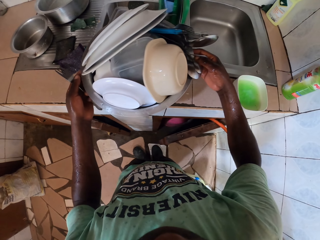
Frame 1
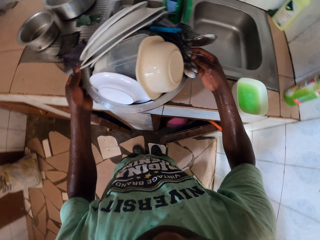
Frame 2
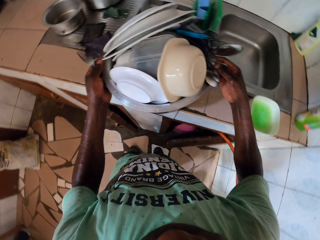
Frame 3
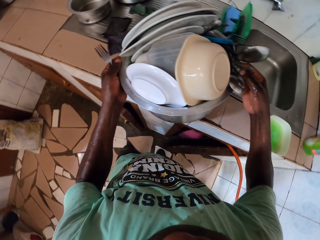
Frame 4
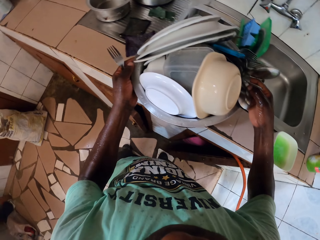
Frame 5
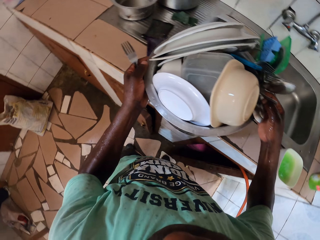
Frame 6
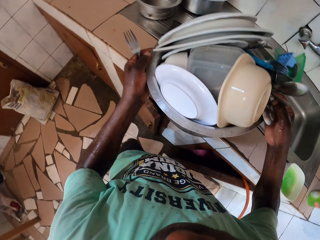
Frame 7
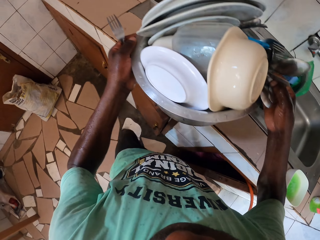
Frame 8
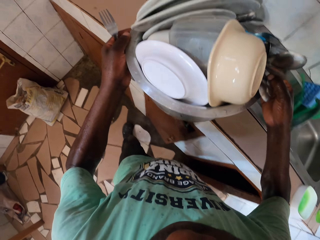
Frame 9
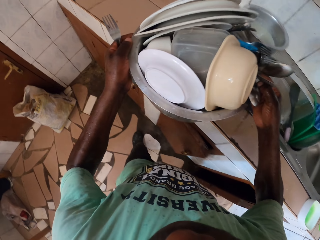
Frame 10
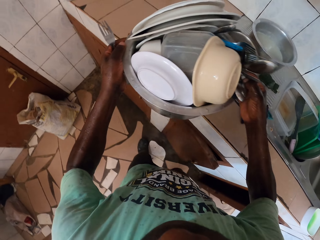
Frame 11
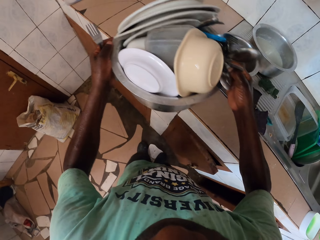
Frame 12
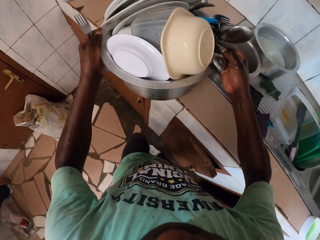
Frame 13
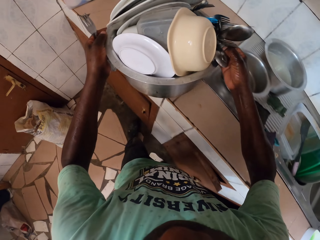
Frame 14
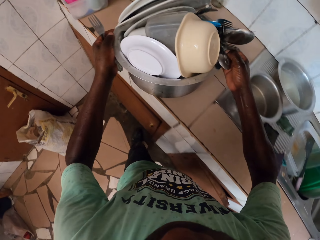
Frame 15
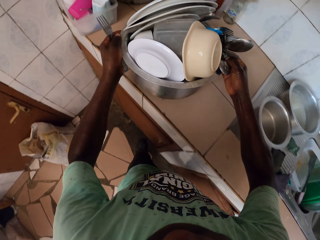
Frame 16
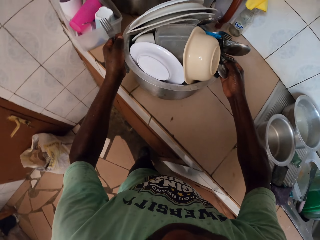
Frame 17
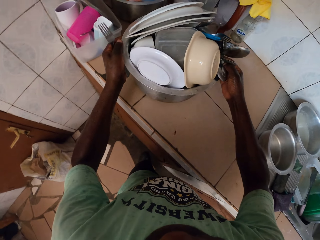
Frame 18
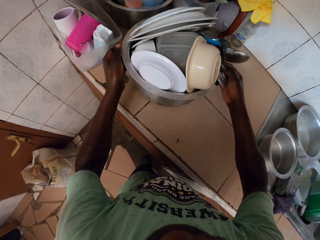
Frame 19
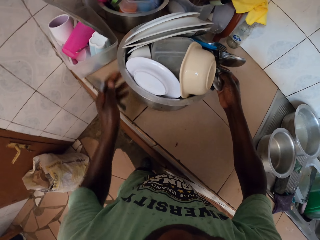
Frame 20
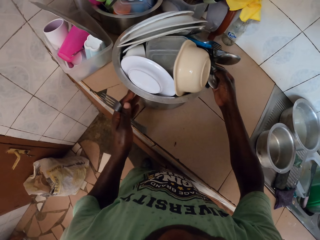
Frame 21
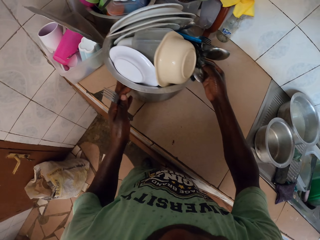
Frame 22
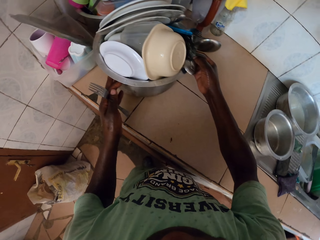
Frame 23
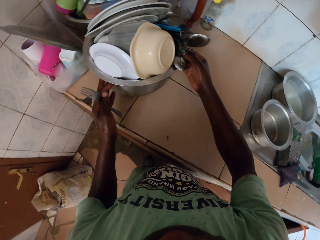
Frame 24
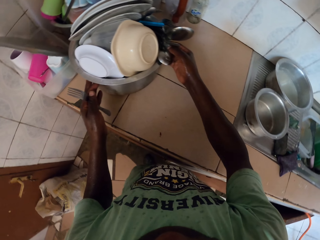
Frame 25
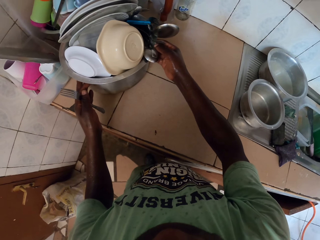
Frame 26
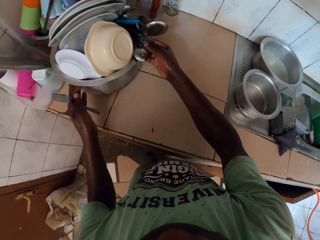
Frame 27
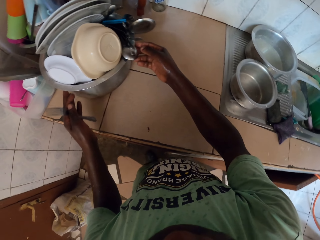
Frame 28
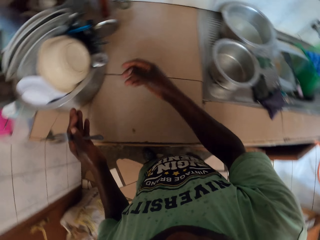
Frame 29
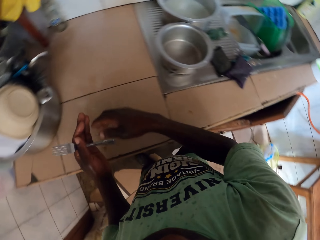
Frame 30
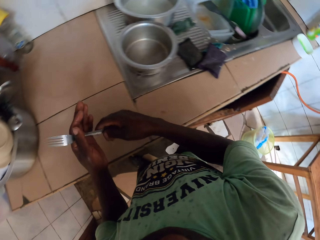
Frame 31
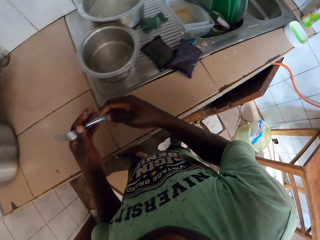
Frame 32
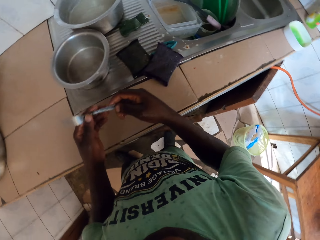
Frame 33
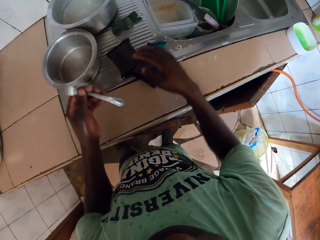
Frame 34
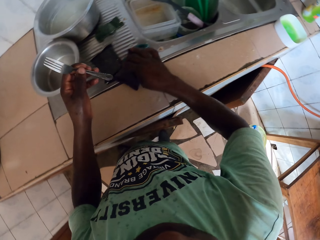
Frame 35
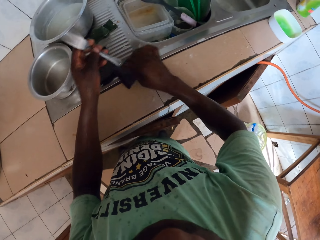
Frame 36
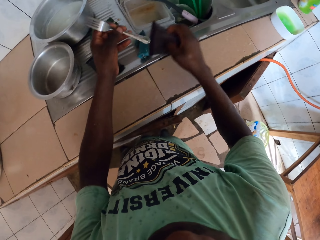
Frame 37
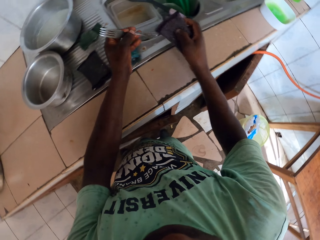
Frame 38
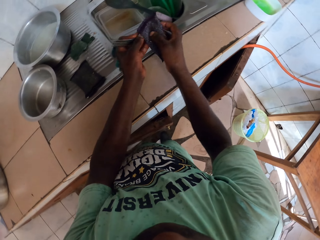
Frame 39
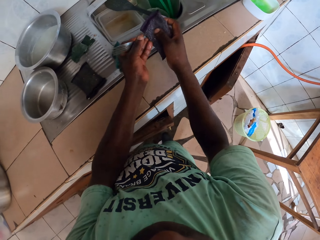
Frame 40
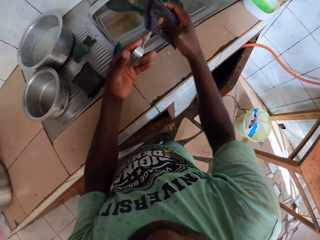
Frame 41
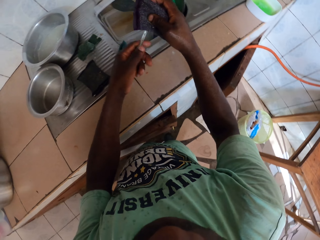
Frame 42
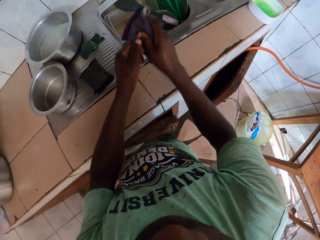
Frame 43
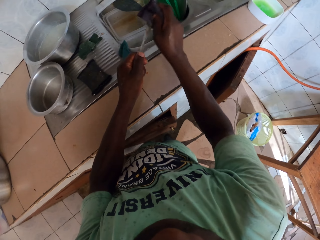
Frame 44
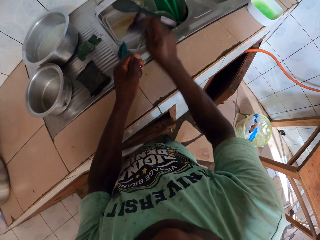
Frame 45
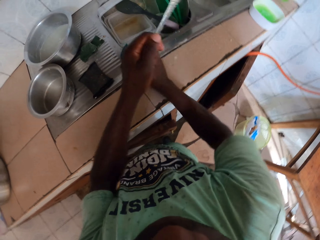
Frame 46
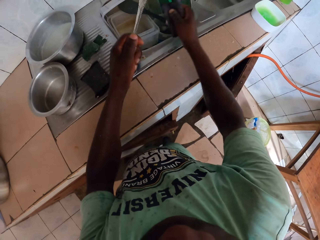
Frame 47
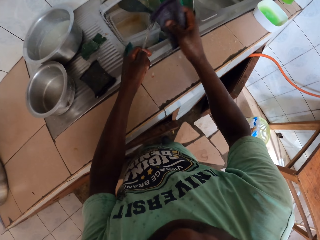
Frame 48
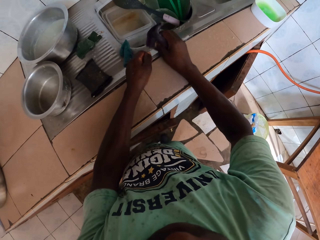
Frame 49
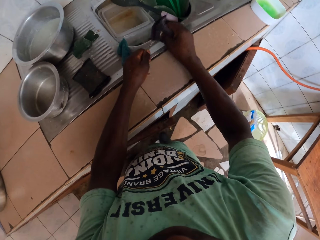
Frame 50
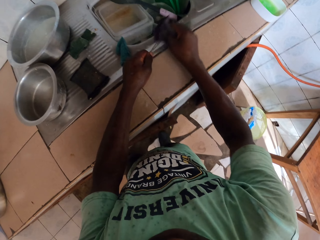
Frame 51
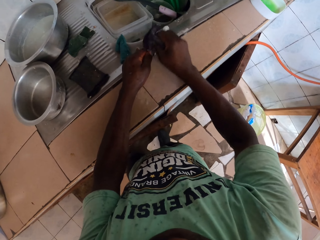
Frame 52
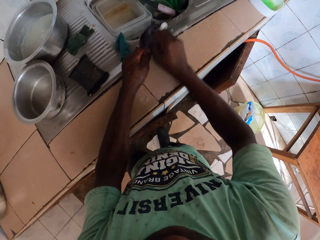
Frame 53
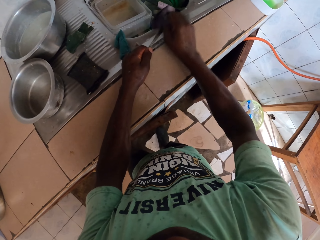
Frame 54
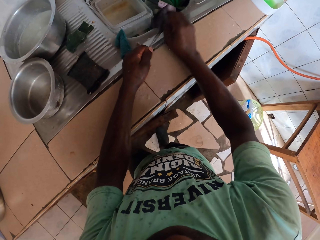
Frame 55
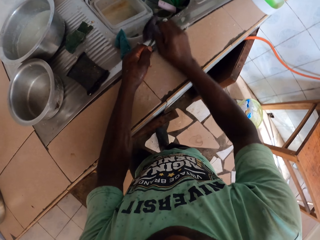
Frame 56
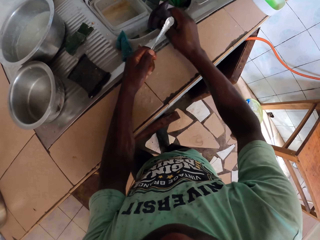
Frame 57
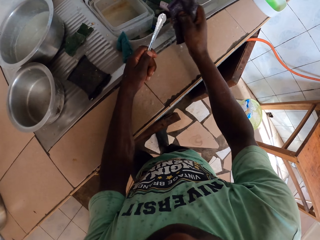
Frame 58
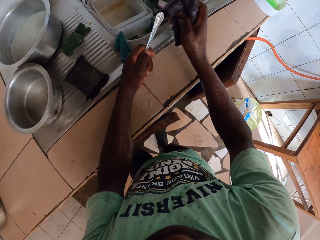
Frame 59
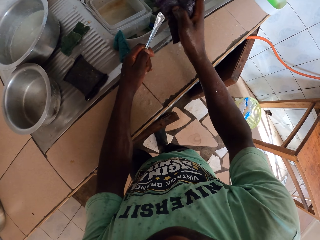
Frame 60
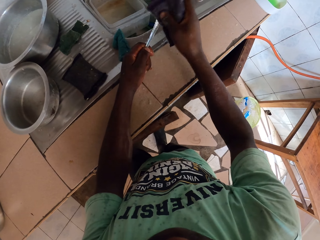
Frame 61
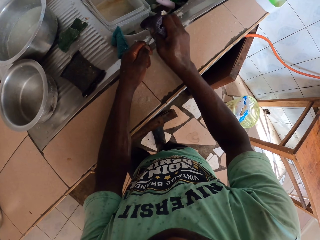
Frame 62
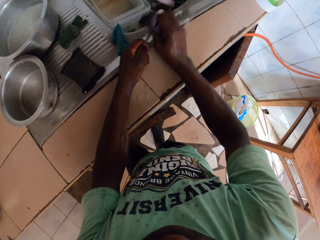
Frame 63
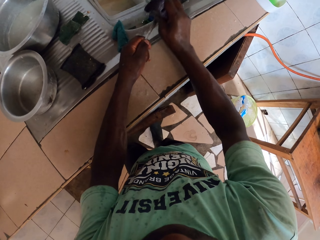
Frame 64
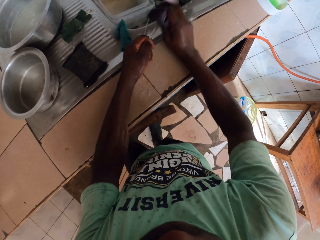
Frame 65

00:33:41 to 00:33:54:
The camera wearer lifts up a pot from the kitchen countertop. They carry the utensils in a cooking pot with both hands. They move the utensils in the cooking pot on the countertop of the sink. They put the utensils in the cooking pot on the countertop. They nip the cooking pot with the utensils on the countertop with both hands. They look around. They pick up a sponge on the countertop with the right hand. They clean the fork spoon with the sponge.

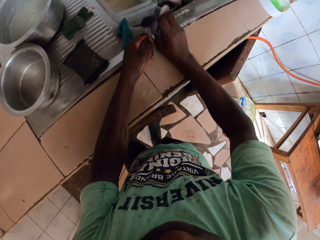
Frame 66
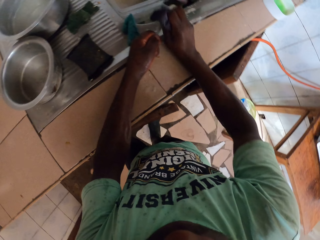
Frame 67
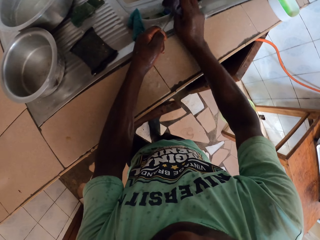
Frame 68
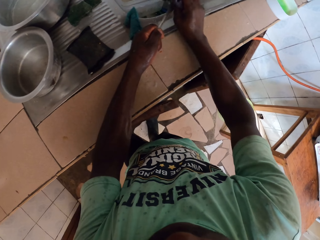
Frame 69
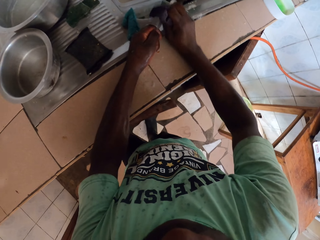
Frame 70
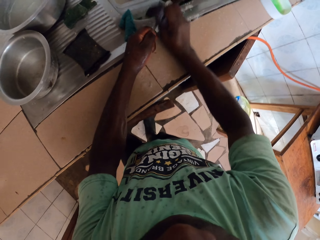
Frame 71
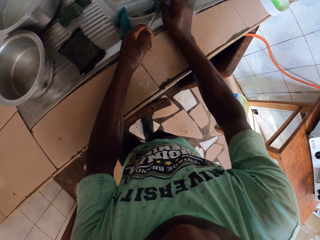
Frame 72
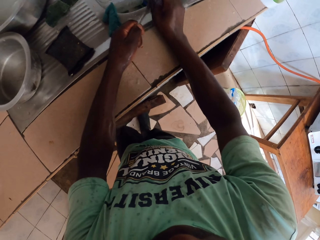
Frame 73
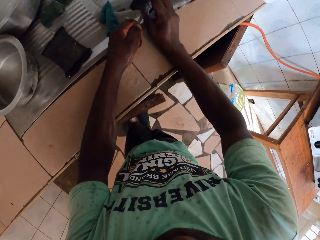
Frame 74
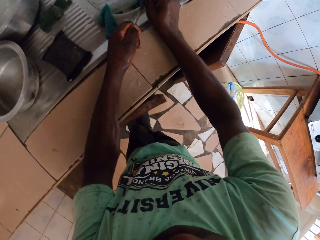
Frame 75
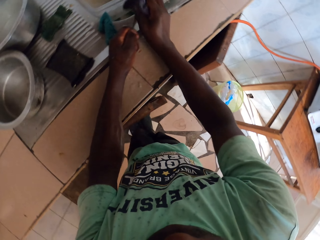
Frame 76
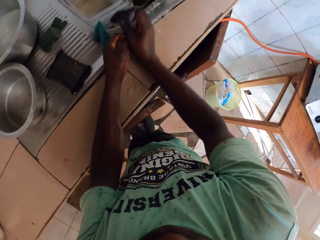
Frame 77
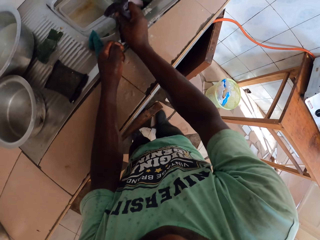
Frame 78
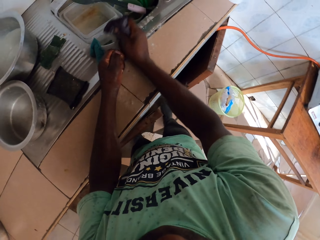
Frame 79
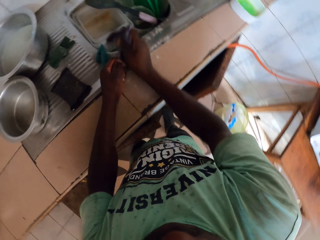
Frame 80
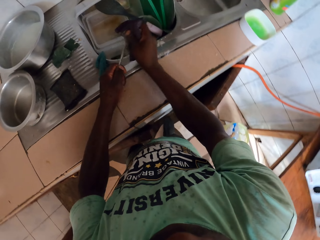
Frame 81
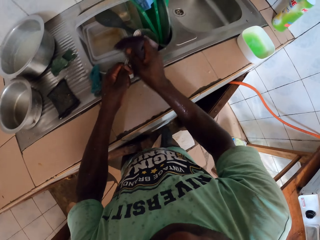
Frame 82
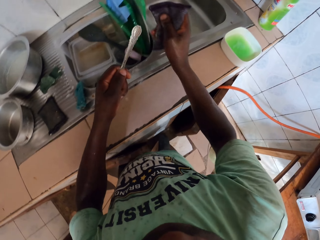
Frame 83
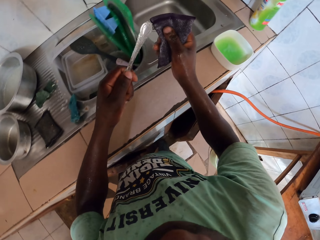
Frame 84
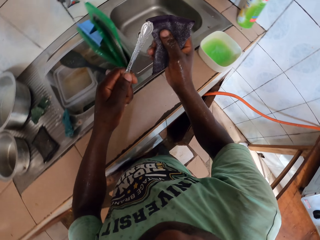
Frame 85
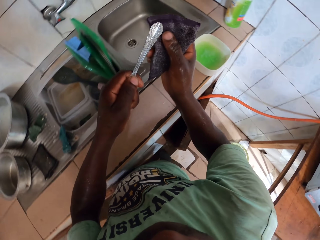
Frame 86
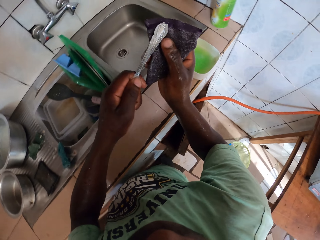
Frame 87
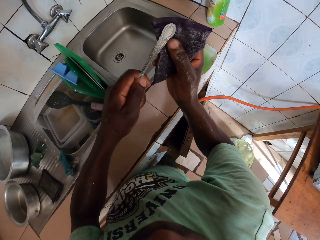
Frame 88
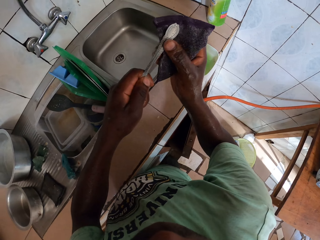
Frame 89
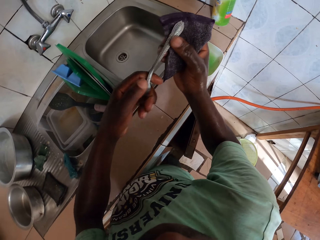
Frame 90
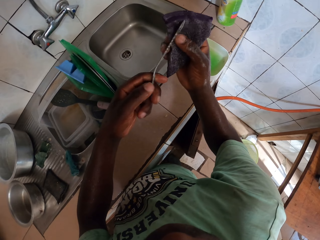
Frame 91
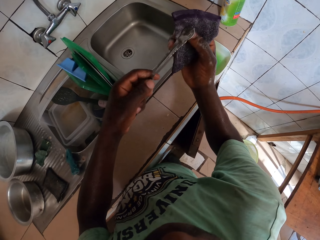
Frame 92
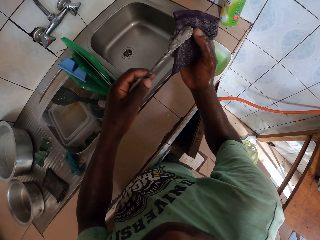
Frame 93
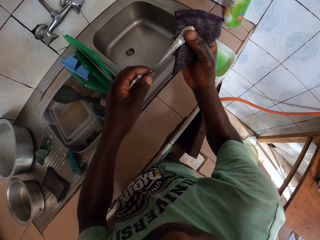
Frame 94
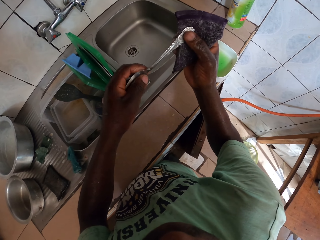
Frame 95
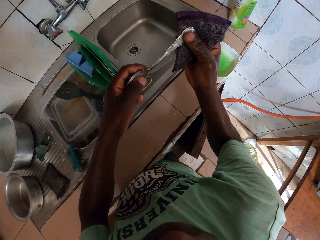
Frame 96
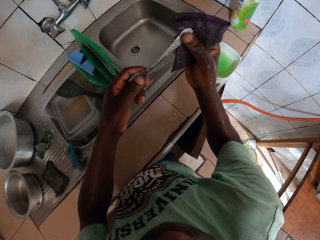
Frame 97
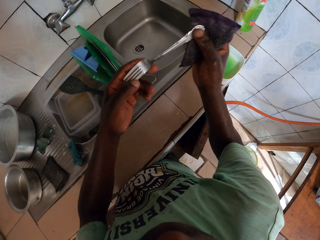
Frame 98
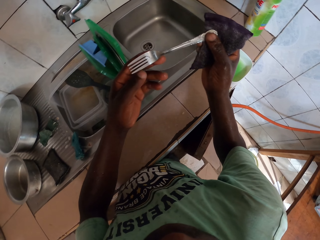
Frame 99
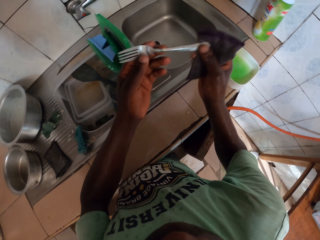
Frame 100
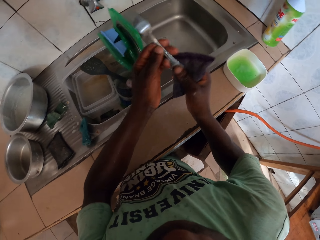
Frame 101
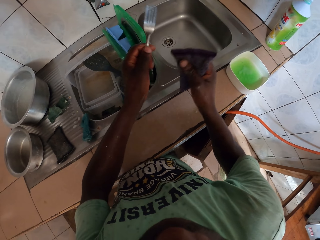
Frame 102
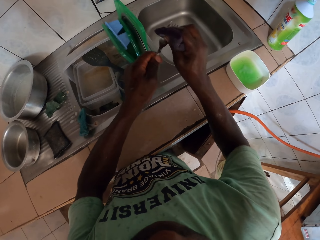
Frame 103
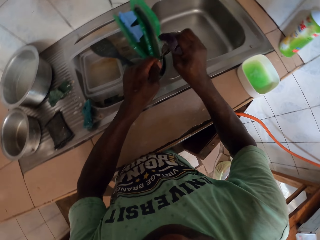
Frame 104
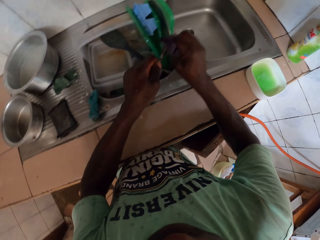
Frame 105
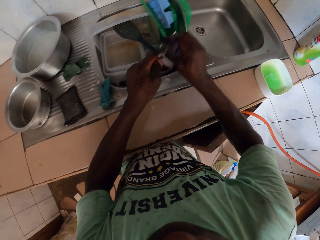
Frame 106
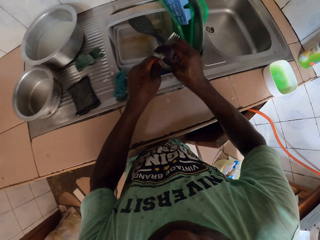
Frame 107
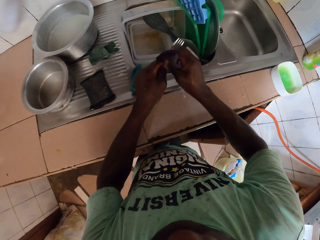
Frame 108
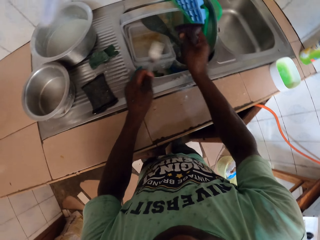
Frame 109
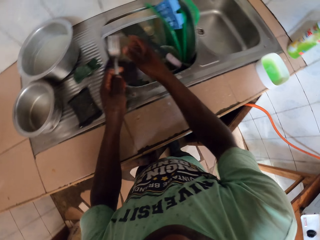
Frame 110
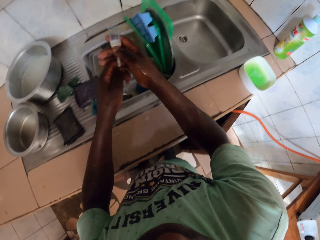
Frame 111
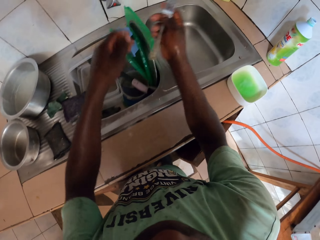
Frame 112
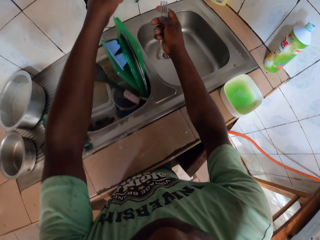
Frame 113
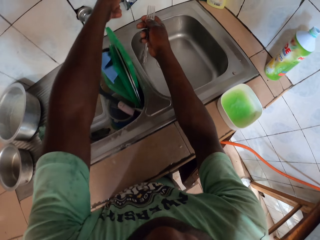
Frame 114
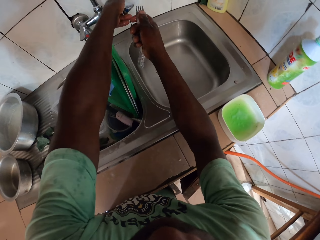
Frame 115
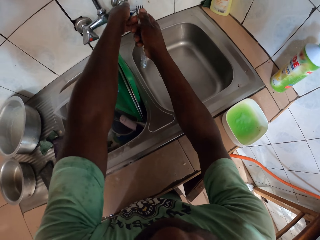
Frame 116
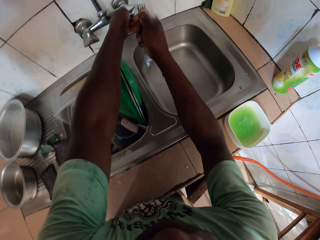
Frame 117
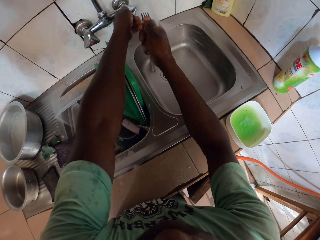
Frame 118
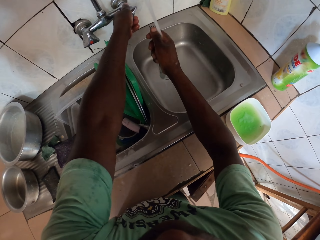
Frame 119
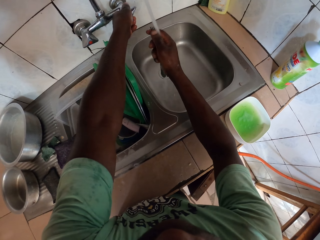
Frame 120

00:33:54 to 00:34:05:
The camera wearer stares at the fork spoon. They clean the fork spoon with a sponge. They drop the sponge on the sink with the right hand. They hold the fork spoon with both hands. They open the tap with the left hand.
